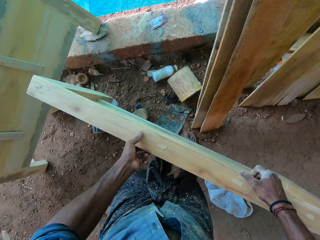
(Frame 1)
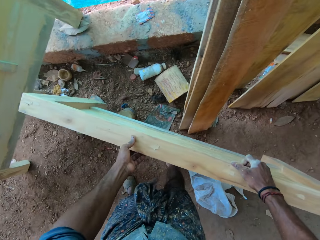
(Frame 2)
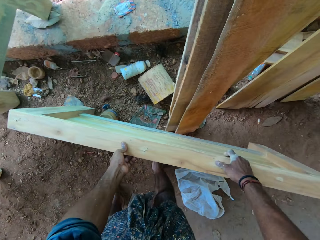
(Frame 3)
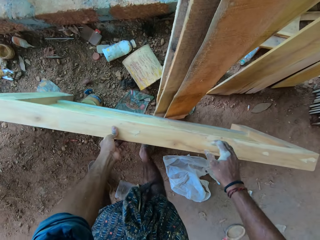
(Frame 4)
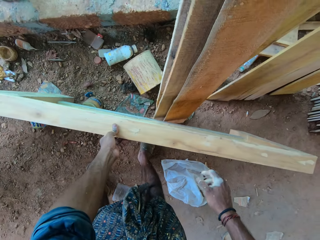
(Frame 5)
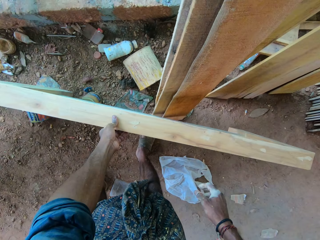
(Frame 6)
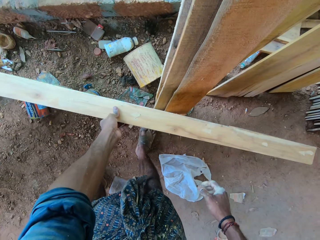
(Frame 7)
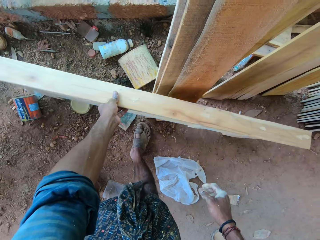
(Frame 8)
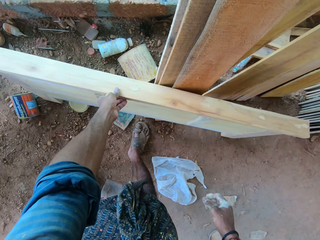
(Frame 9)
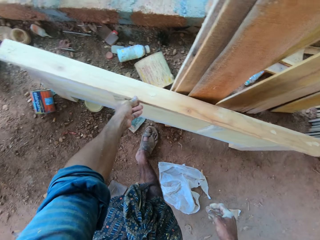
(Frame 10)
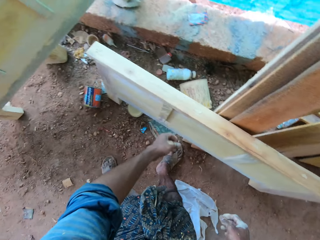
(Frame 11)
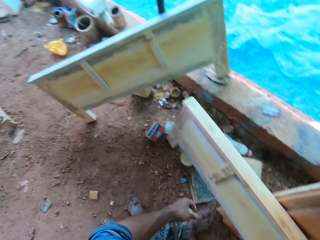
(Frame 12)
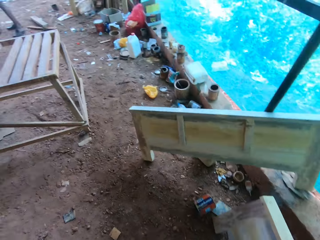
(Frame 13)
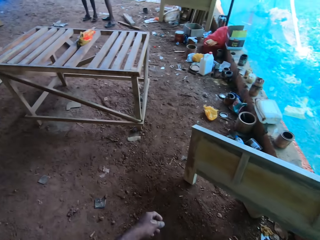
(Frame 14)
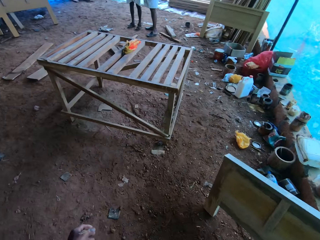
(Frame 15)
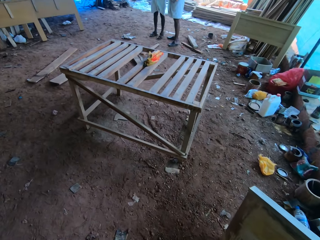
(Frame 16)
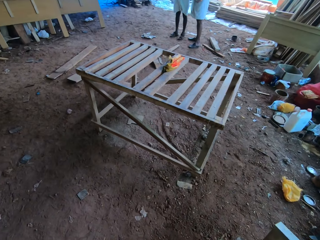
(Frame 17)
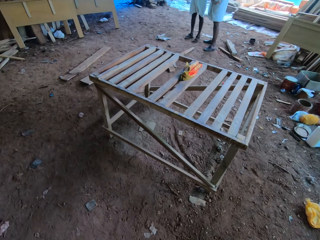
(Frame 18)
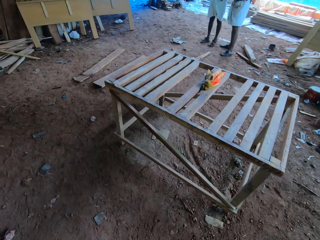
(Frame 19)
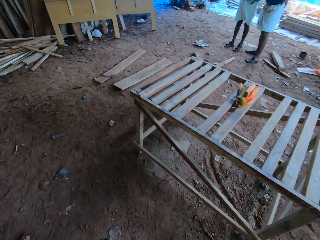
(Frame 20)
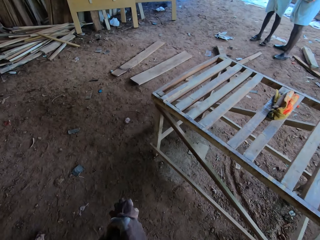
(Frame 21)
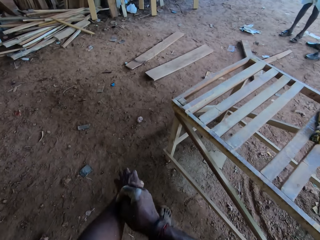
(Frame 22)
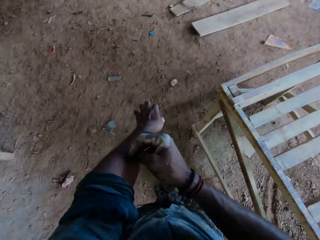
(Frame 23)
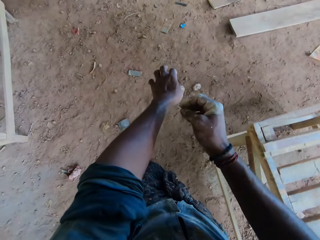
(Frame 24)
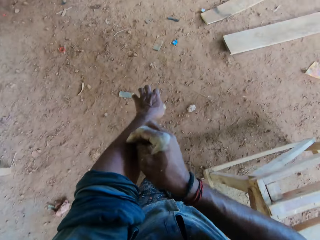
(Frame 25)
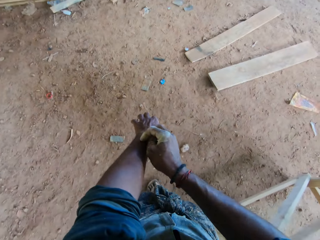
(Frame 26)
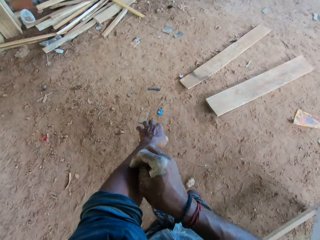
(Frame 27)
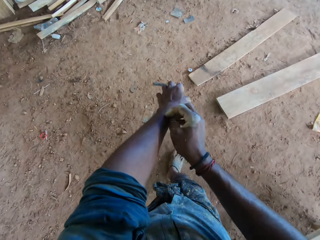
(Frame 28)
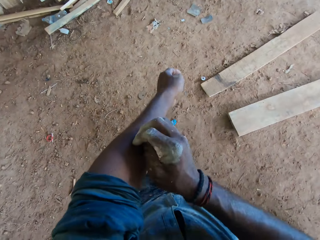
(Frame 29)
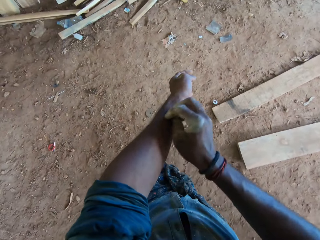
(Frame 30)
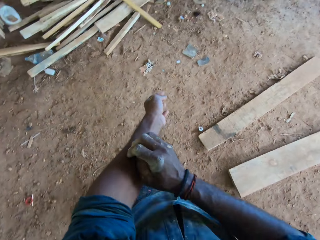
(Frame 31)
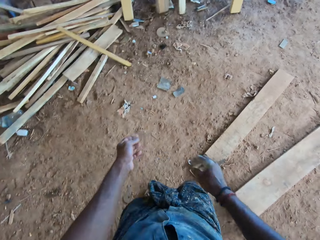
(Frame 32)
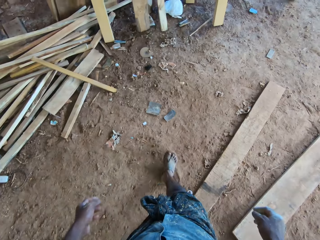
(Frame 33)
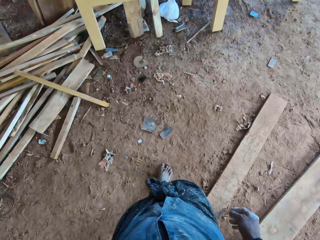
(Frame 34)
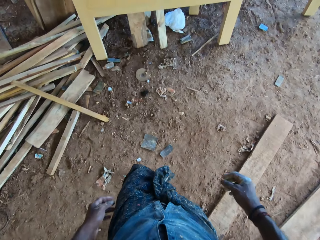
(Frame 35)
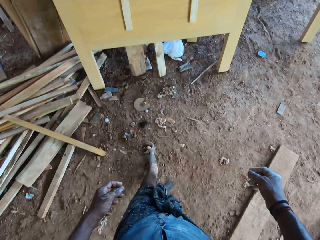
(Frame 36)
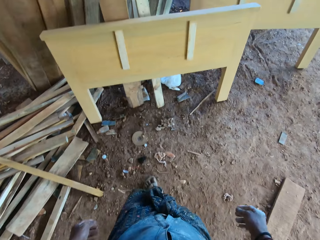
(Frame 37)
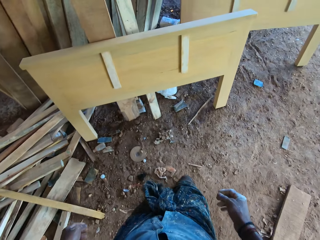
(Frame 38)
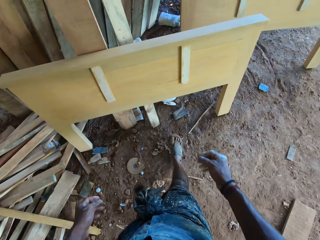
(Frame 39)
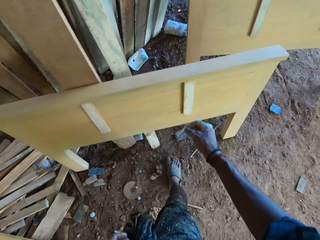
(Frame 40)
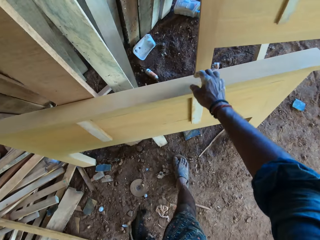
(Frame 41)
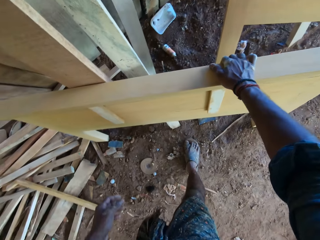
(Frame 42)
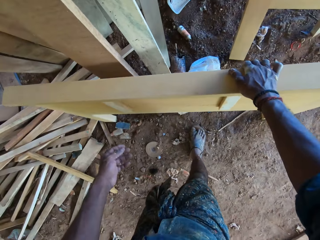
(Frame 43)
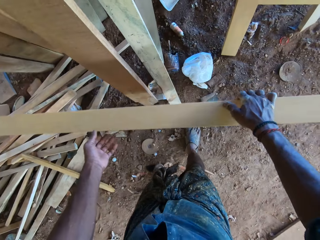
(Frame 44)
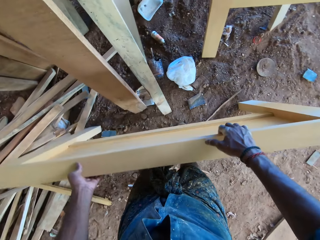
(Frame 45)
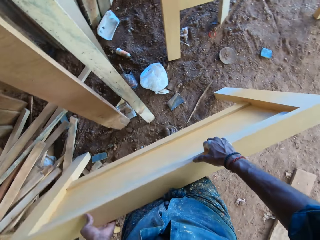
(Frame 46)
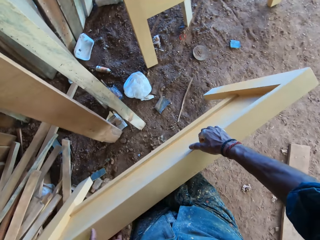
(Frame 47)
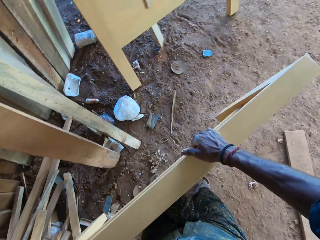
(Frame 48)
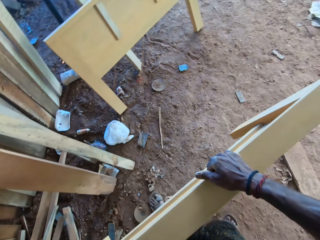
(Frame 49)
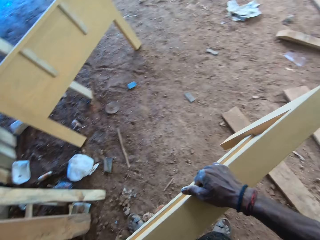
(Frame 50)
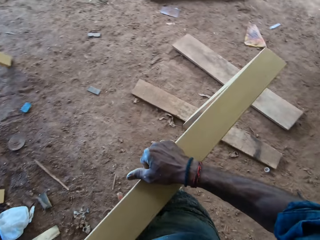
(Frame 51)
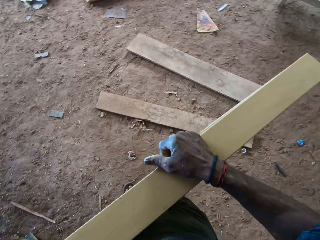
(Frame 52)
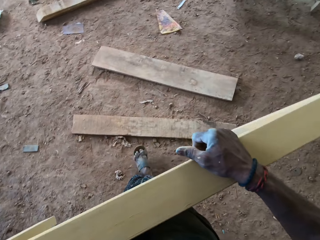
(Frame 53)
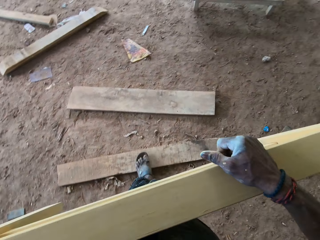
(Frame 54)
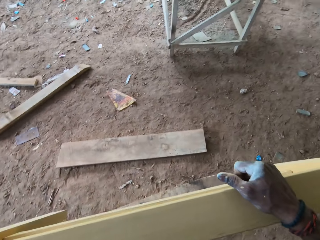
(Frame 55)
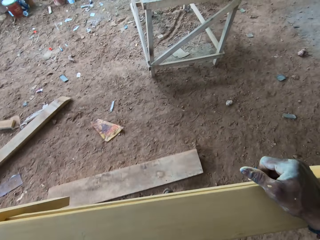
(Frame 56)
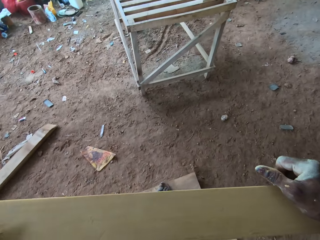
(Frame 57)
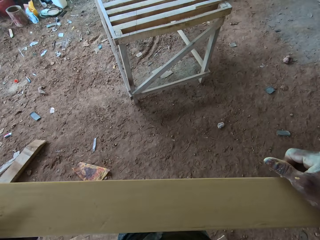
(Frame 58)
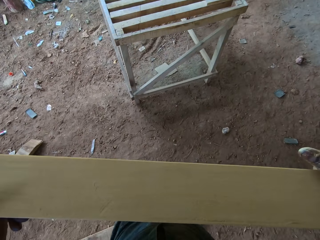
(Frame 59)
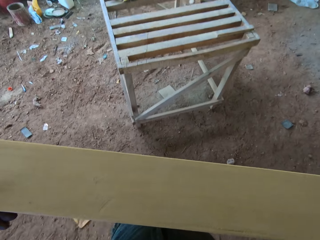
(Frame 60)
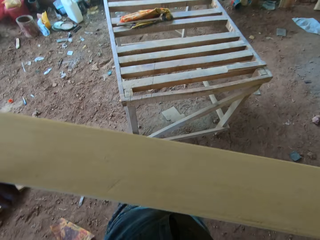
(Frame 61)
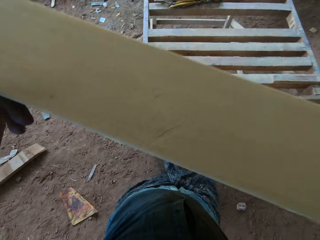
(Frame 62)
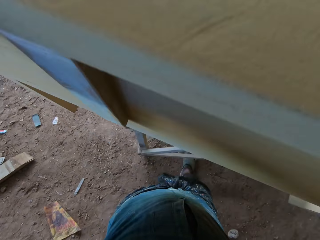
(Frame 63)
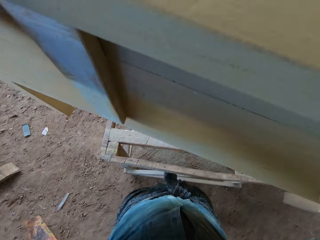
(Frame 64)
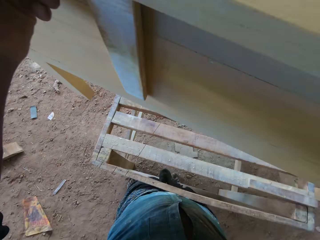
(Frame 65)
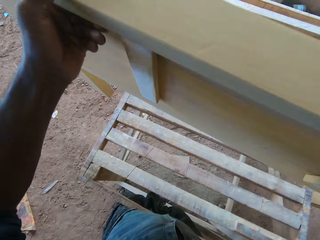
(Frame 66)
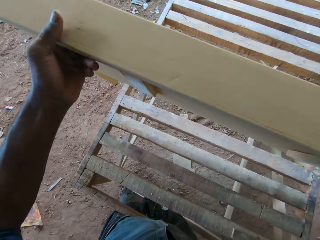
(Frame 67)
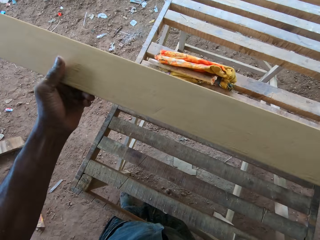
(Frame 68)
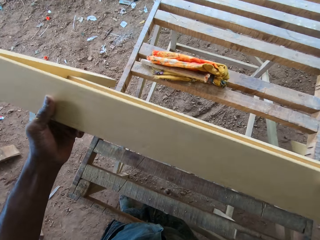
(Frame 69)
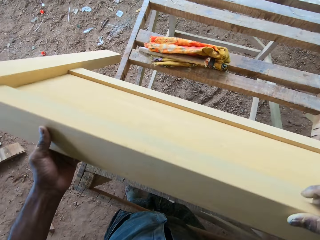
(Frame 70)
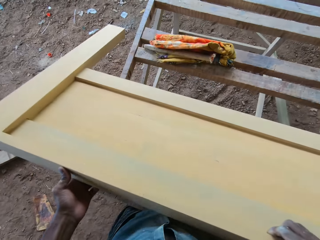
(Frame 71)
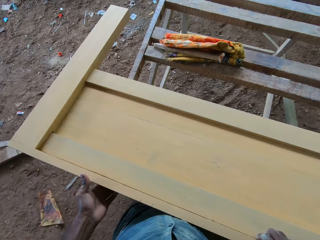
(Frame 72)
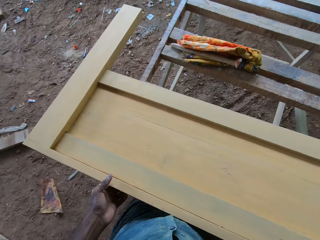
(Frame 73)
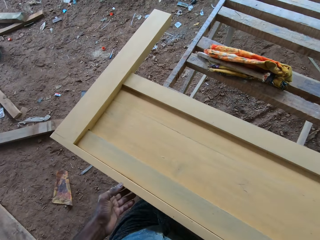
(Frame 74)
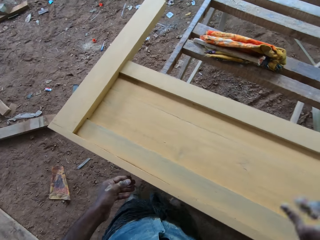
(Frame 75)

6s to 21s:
The camera wearer drops the piece of furniture in his hands on the floor. He walks around. He scratches his left hand with his right hand. He picks up a piece of furniture from the floor with his hands. He walks around. He places the piece of furniture on the workbench with his hands.

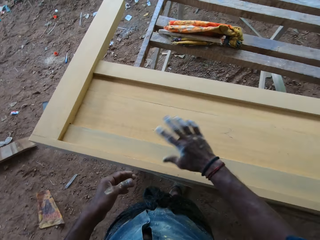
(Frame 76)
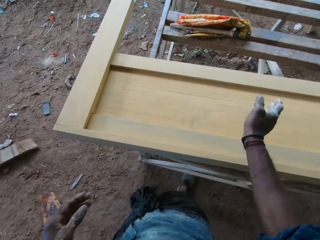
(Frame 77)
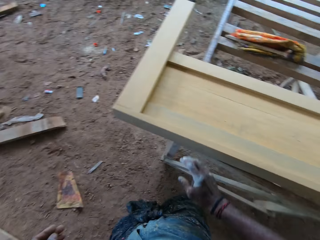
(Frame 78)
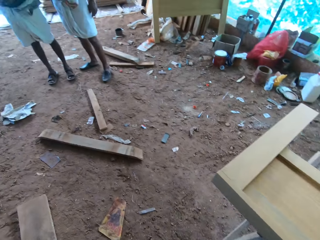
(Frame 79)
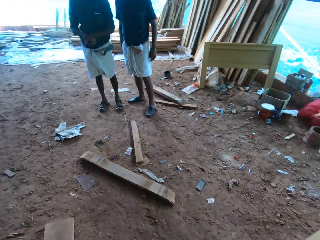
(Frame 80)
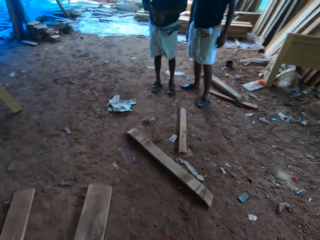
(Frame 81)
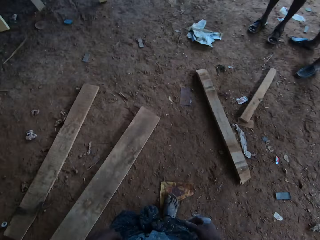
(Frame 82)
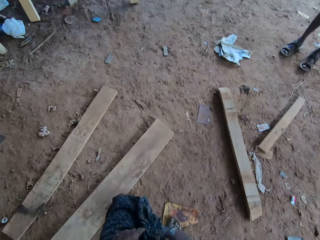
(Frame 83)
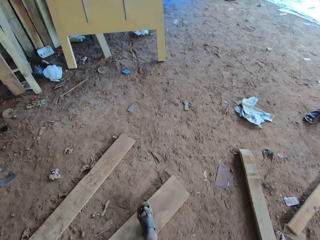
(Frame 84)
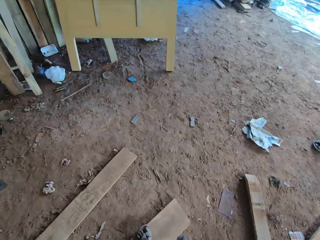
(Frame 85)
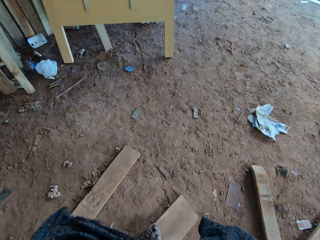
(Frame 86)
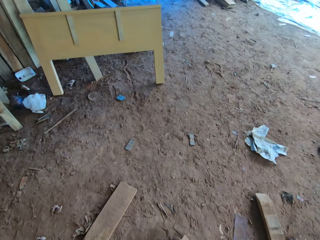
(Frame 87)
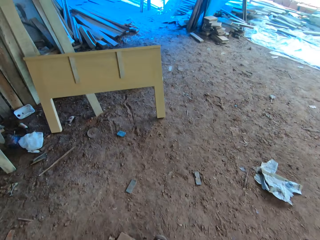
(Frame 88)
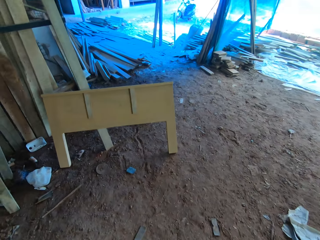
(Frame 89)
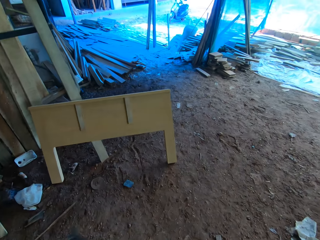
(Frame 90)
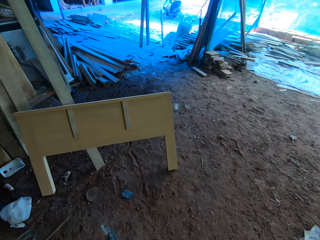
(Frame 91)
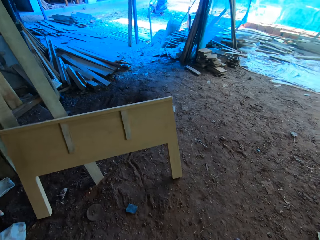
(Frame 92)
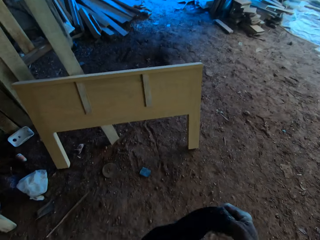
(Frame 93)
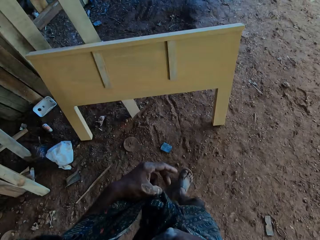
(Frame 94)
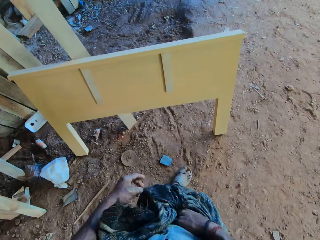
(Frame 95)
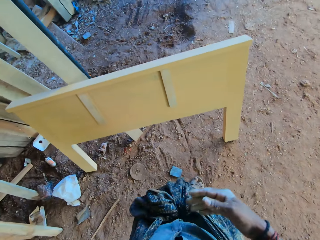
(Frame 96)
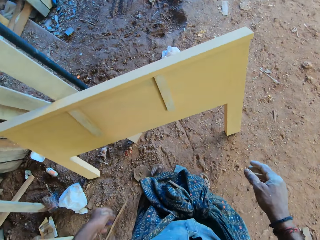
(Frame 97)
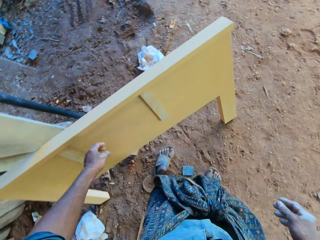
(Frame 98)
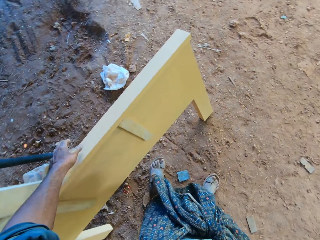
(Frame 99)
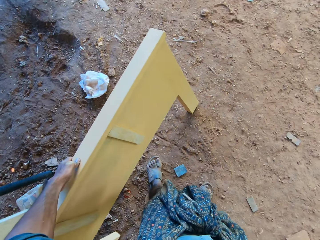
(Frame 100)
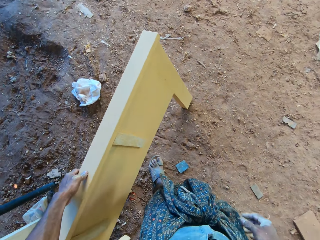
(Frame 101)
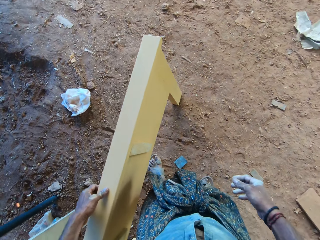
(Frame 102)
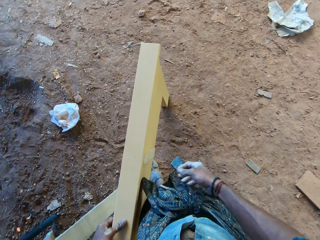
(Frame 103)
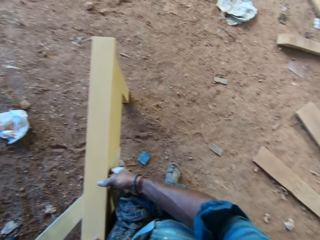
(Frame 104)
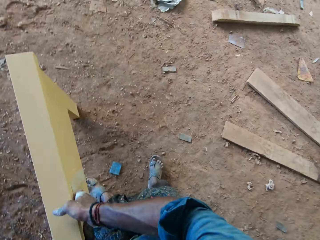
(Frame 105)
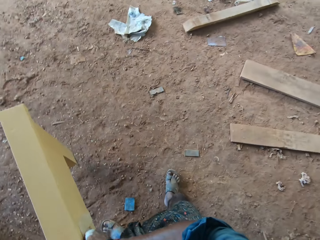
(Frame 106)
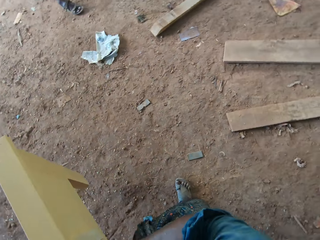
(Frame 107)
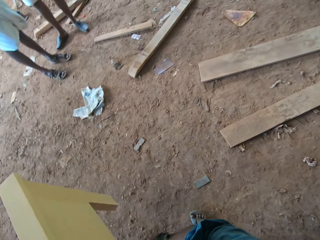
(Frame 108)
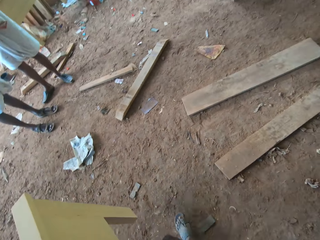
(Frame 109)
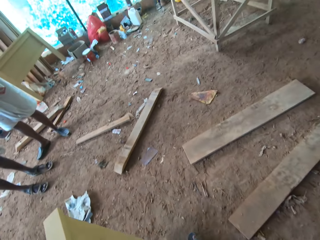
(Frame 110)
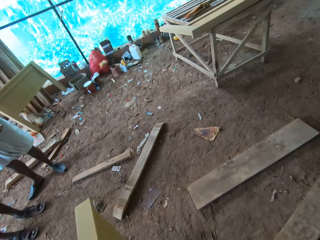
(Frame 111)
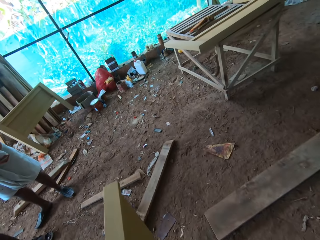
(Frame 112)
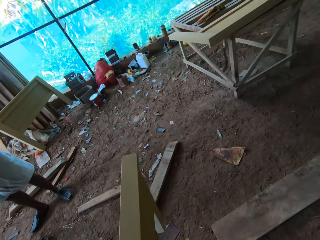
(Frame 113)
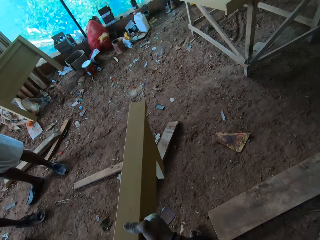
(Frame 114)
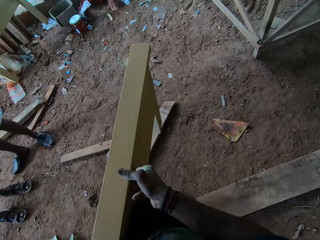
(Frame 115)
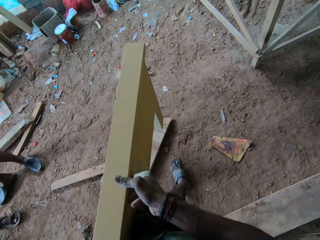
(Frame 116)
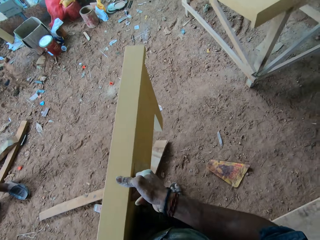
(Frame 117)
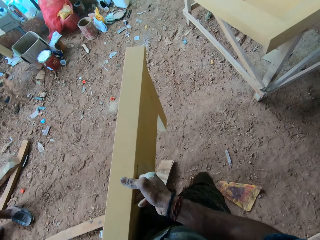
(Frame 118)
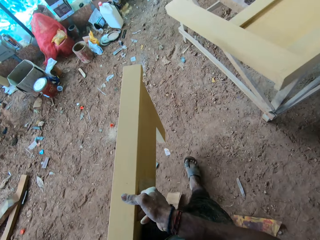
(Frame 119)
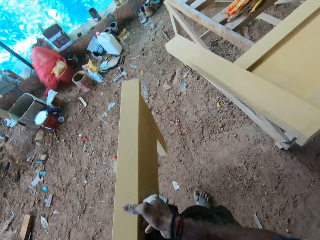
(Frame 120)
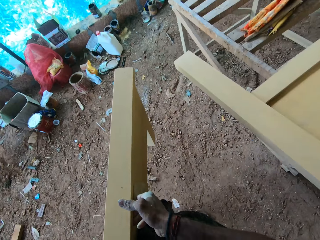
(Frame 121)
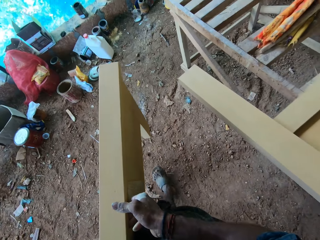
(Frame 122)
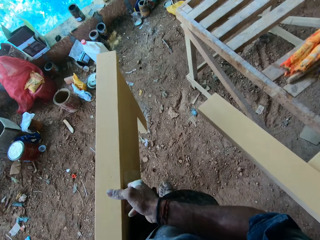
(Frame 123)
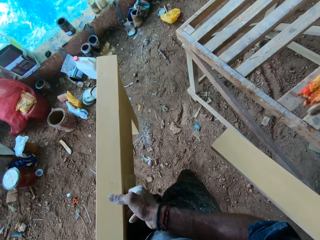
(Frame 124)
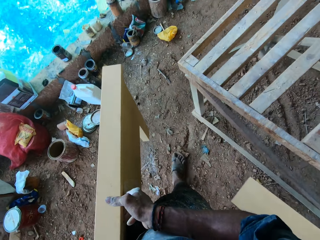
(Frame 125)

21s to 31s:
The camera wearer walks around. He picks up a piece of furniture from the floor with his hands. He walks around.
